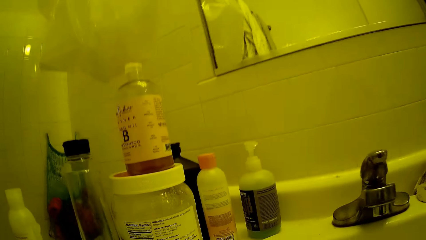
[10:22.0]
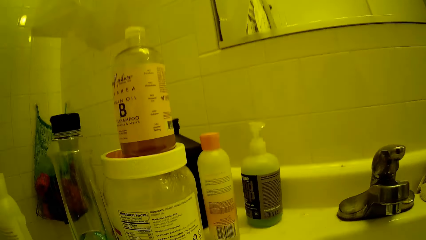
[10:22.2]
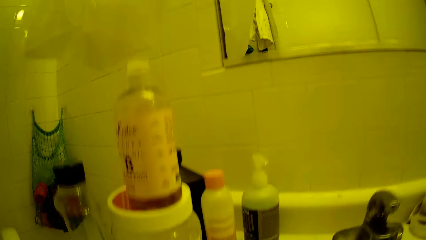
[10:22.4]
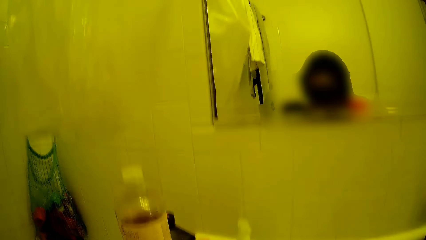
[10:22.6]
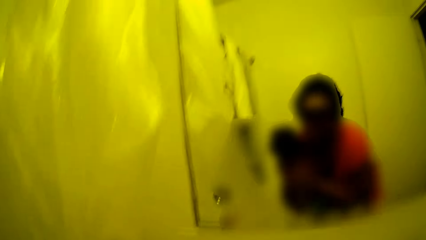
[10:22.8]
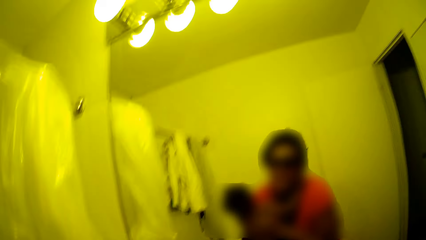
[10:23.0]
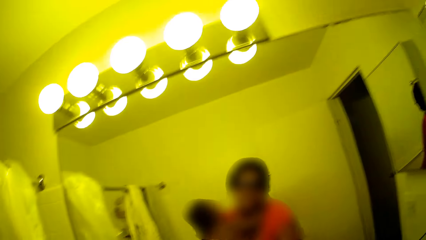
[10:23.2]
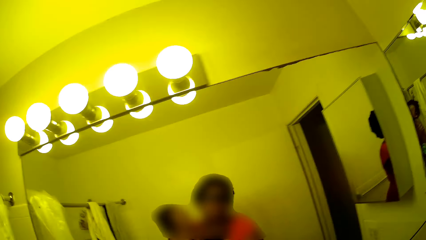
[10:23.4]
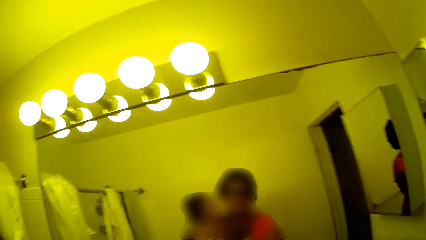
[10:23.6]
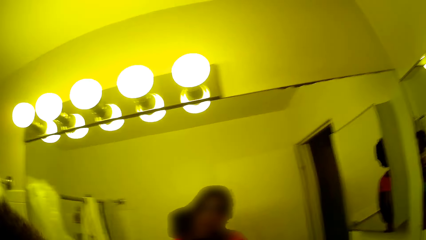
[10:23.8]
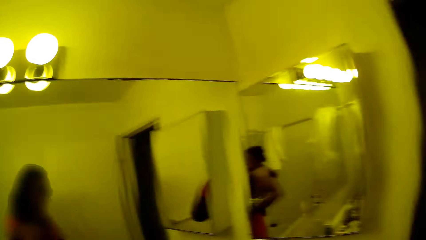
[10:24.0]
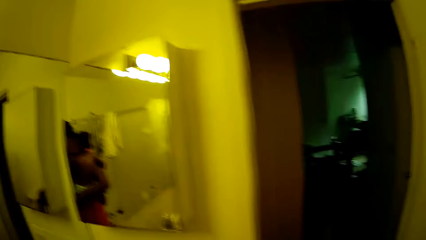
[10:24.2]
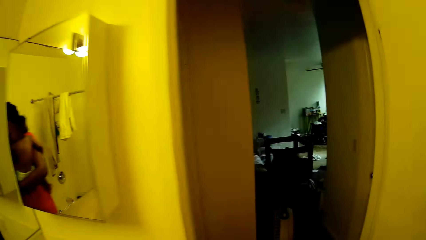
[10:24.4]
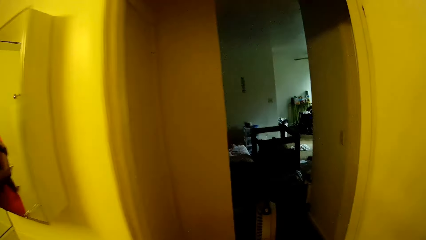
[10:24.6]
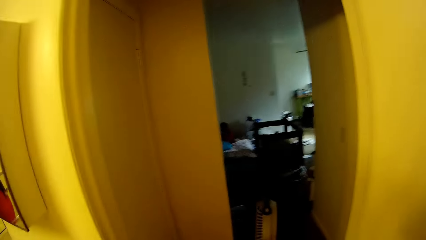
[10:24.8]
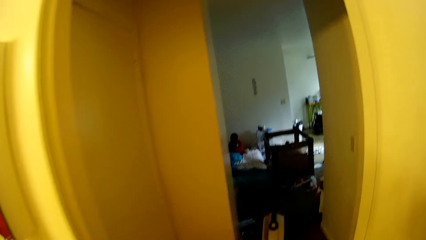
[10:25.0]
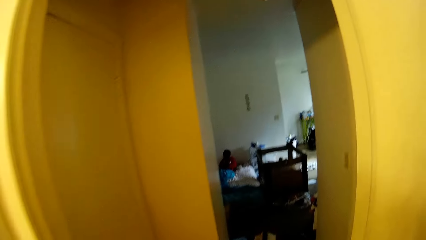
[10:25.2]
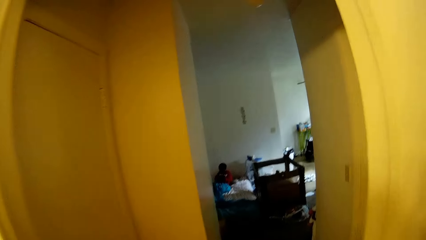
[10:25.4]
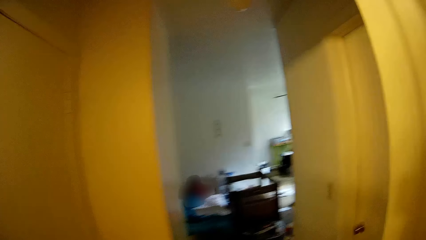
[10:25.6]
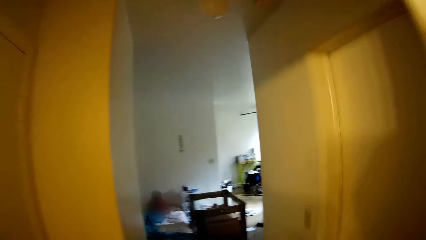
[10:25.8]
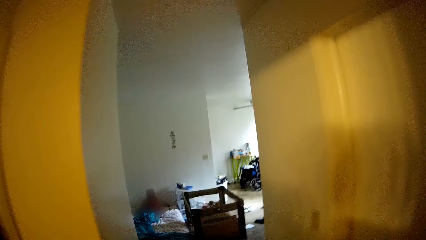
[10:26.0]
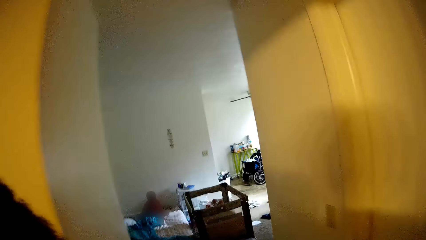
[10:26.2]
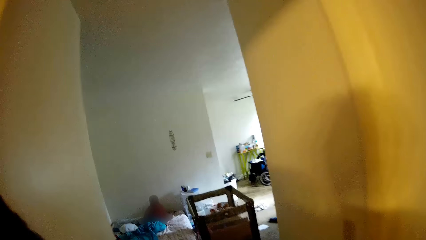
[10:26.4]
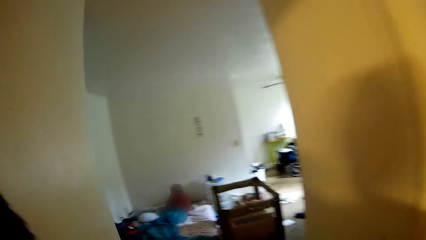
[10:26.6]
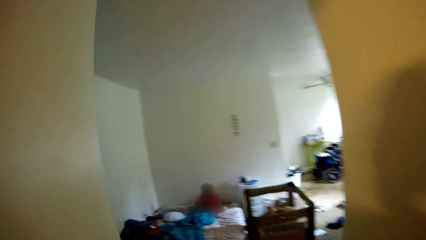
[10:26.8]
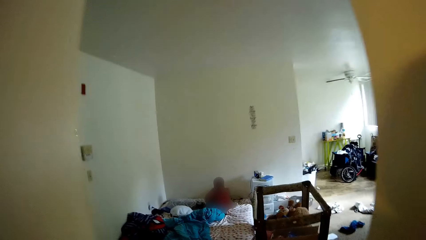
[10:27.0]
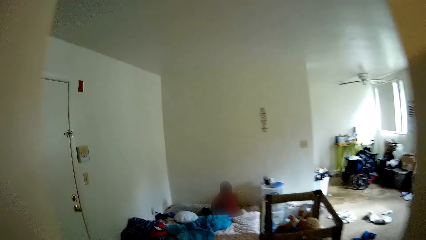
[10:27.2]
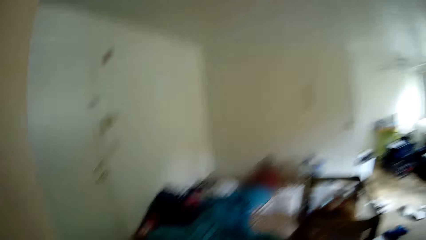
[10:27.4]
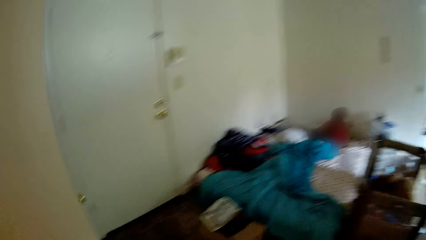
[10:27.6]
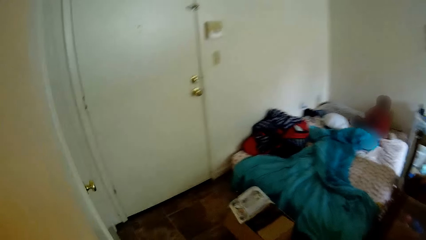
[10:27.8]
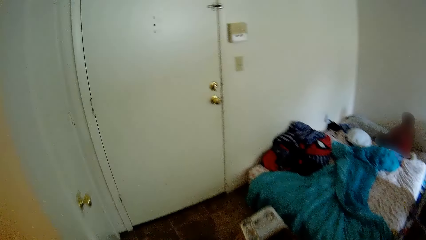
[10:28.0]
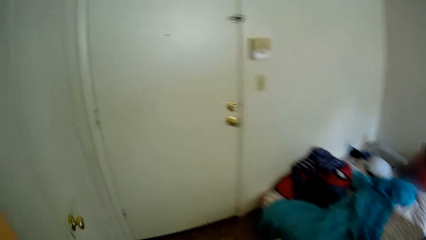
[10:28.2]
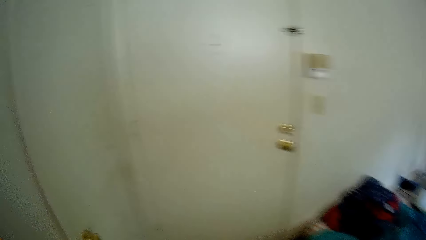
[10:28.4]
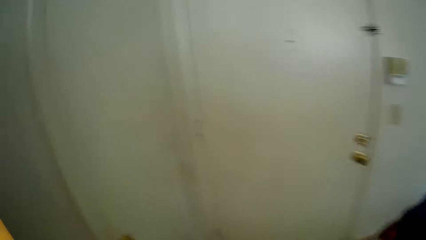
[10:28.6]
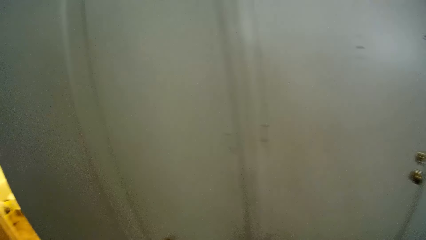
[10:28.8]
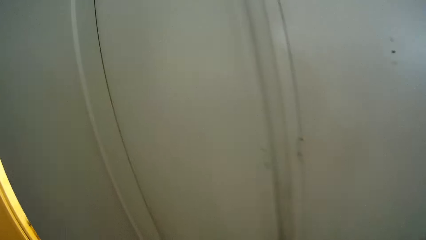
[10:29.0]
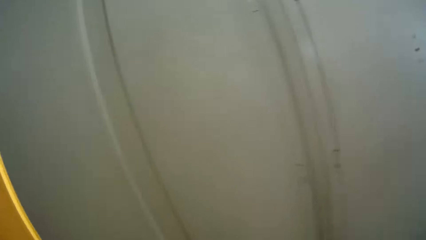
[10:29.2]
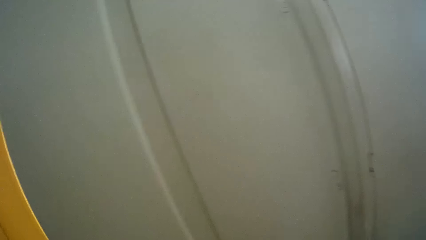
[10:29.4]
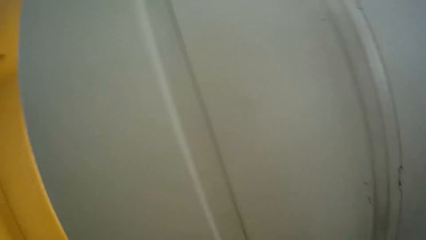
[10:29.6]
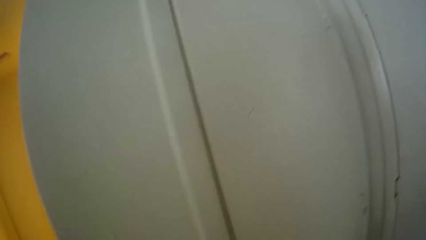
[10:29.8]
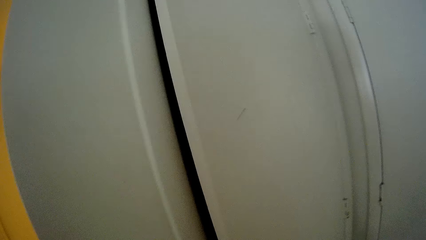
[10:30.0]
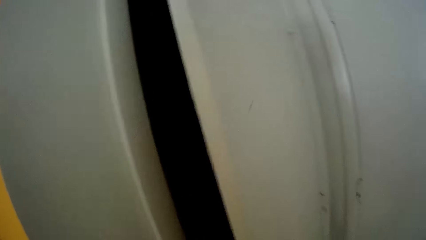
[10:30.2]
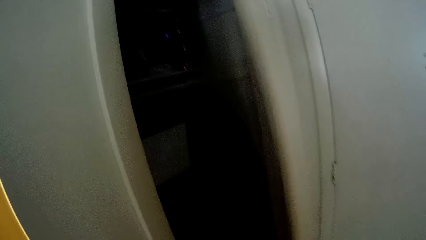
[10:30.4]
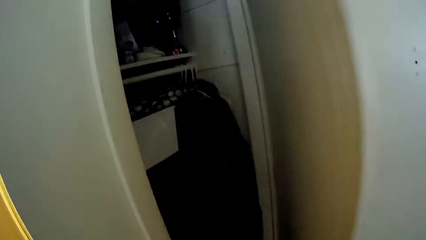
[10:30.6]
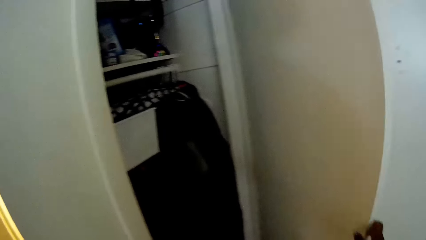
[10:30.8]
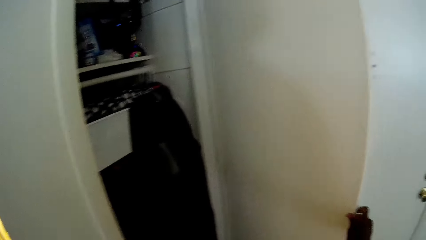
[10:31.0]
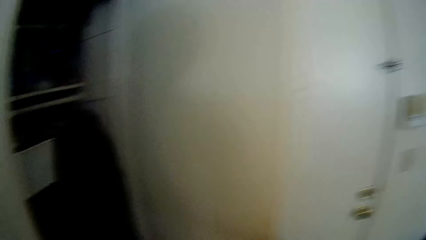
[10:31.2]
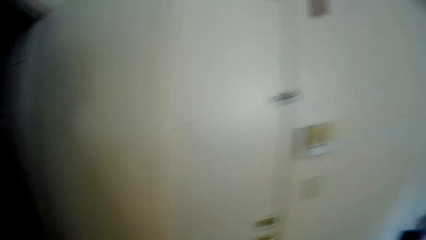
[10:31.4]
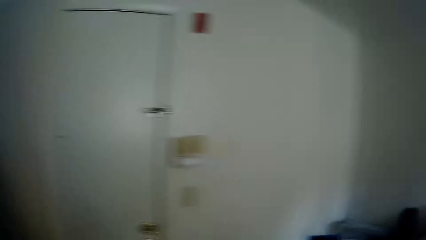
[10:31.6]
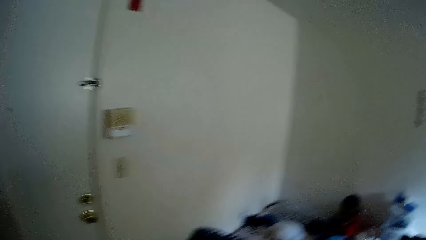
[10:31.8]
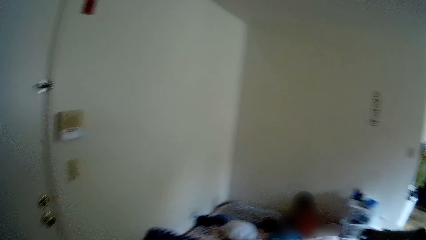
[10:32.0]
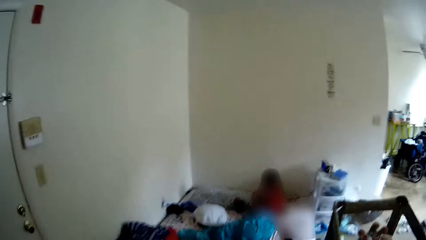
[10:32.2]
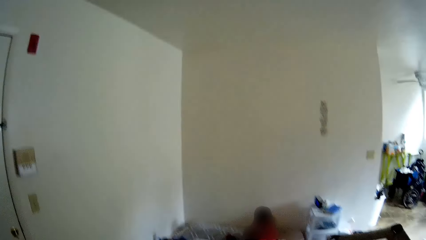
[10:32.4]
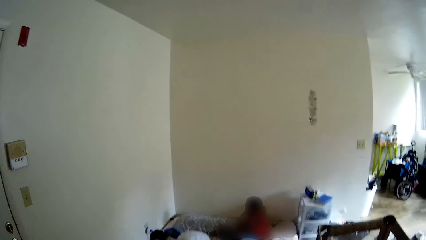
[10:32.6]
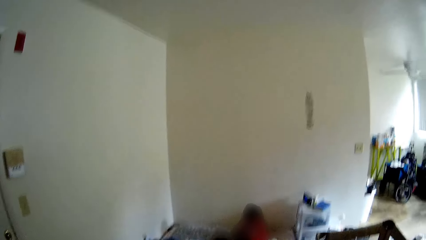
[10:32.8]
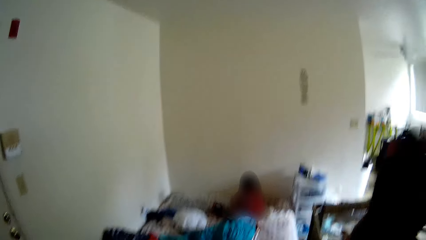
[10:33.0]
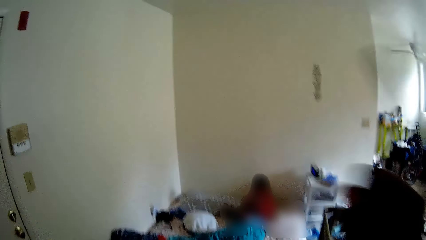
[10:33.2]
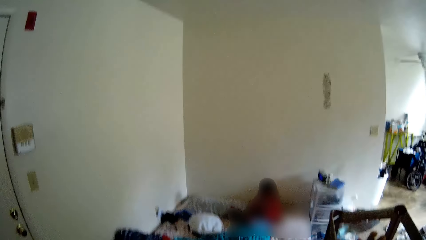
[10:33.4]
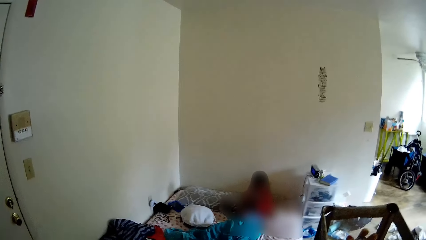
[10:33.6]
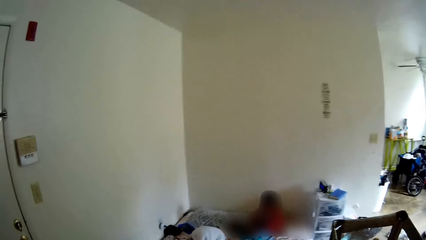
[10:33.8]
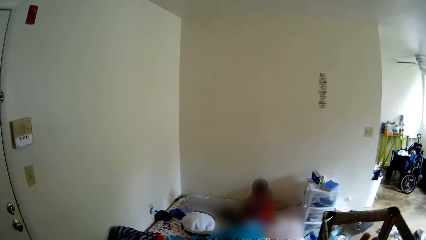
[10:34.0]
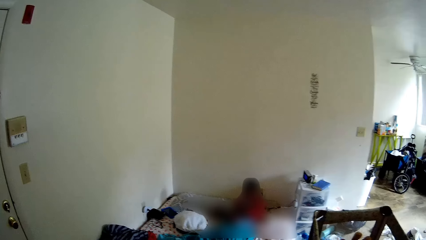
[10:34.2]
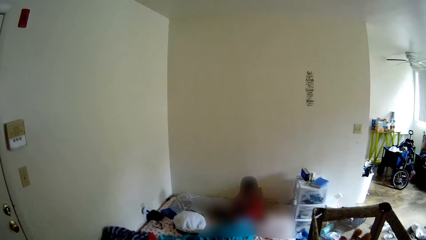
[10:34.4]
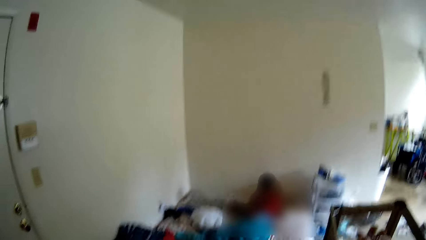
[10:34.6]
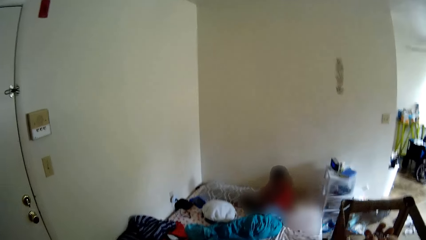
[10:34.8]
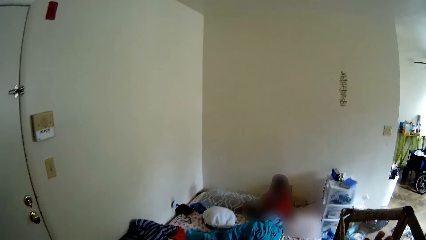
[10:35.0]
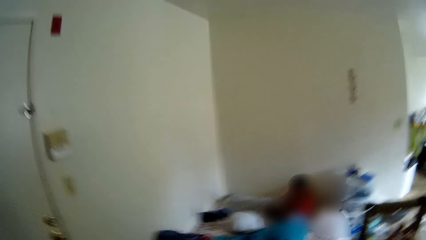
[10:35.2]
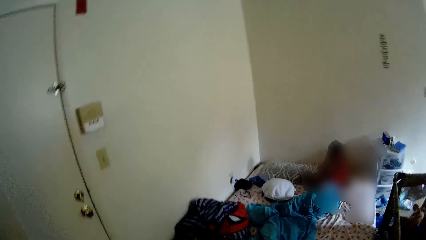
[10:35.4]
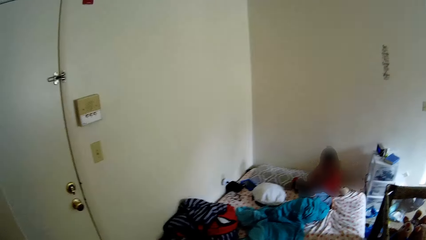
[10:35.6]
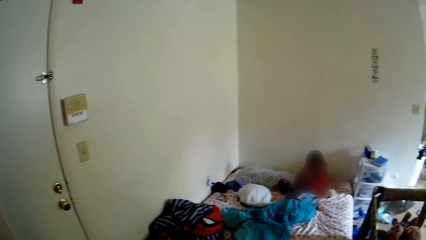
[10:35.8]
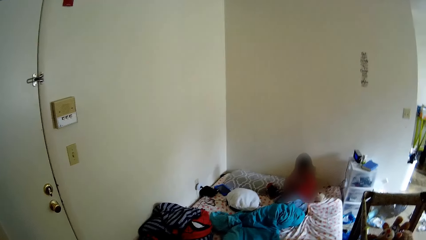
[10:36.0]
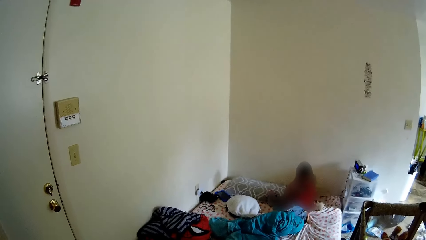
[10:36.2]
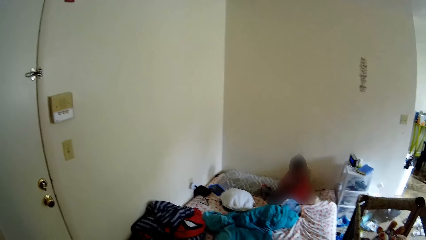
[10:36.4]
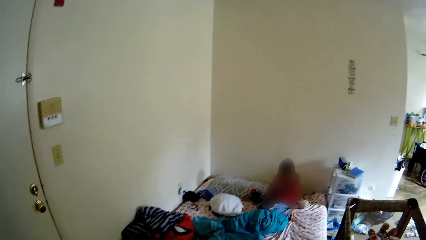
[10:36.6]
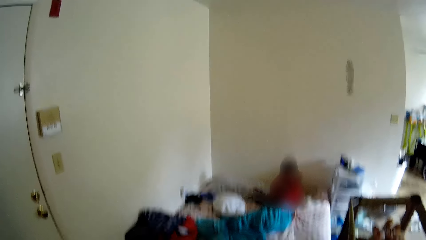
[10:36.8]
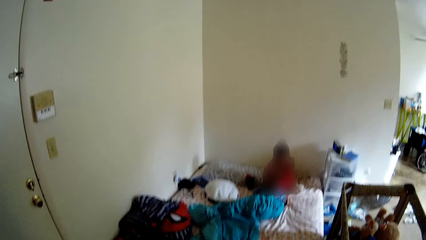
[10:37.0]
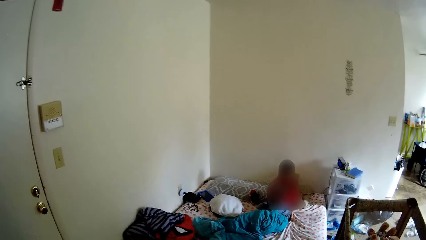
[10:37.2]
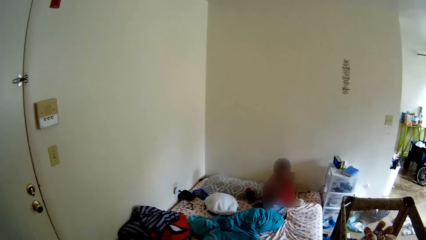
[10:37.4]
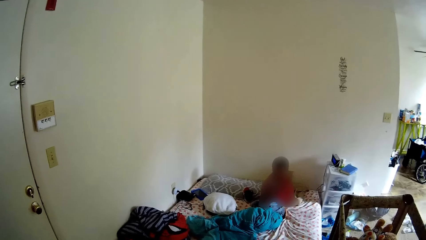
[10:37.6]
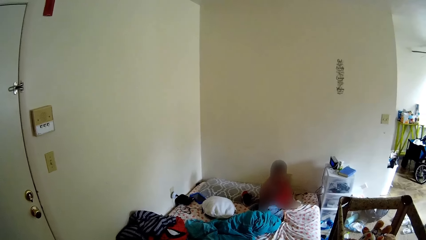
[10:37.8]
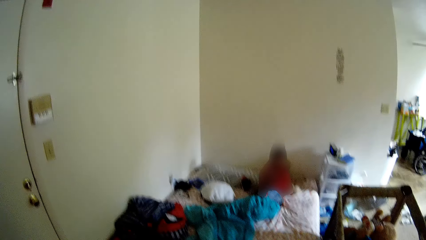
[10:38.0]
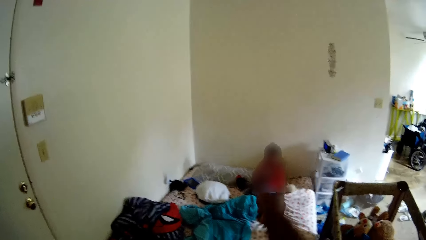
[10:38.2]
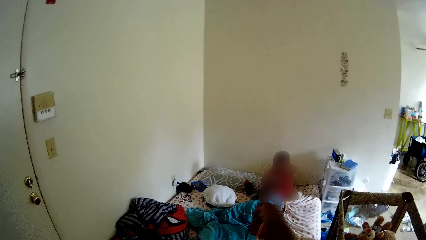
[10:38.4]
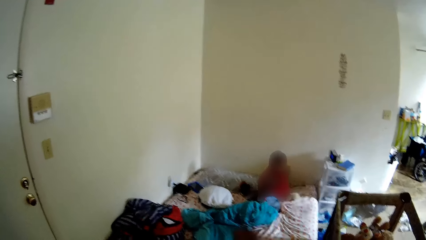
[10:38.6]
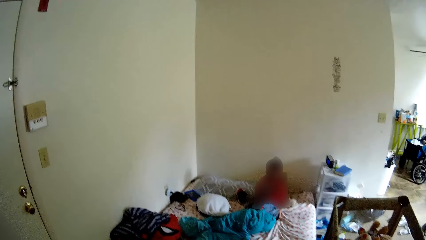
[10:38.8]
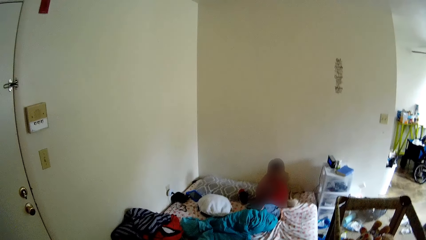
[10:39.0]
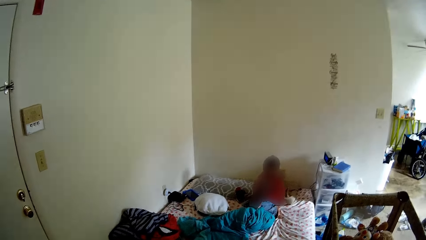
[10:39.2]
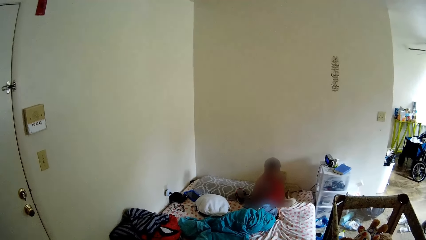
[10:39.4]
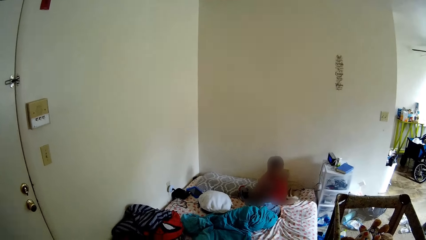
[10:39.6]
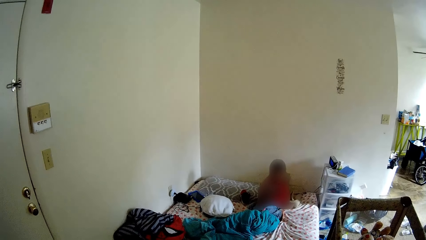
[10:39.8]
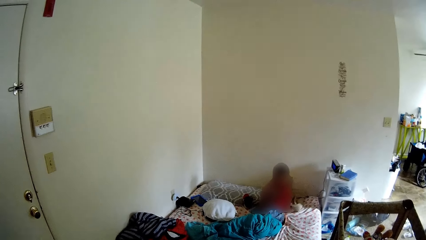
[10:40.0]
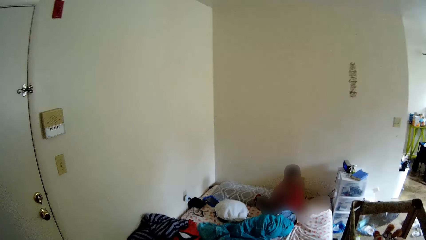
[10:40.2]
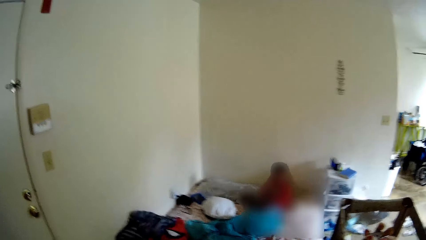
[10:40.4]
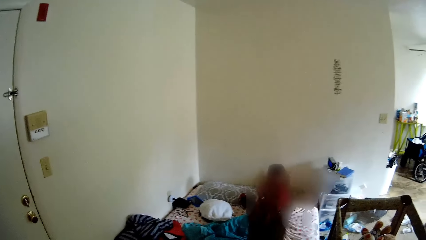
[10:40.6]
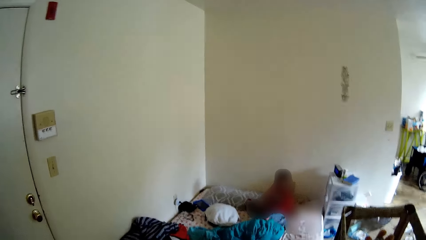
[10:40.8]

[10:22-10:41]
The camera wearer walks out of the bathroom to a room. She talks to the boy. She opens a wardrobe with her right hand. She shakes her finger. She stares at the room. She points a finger at the boy.
